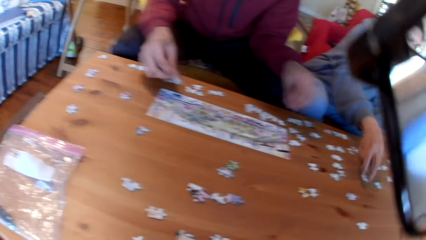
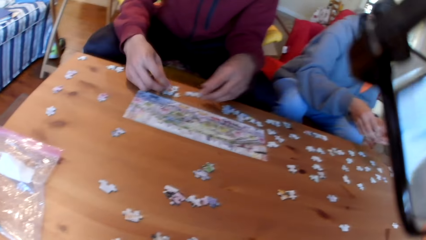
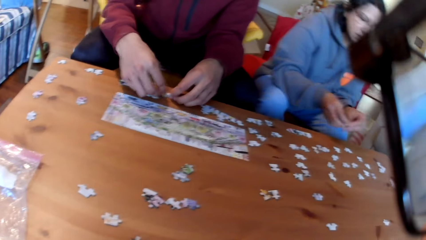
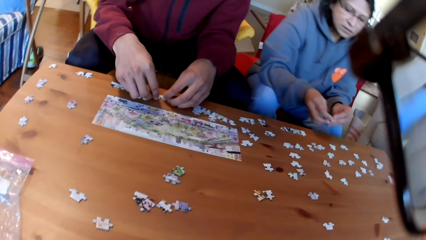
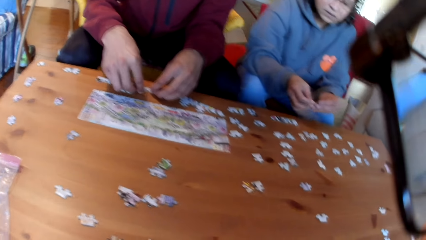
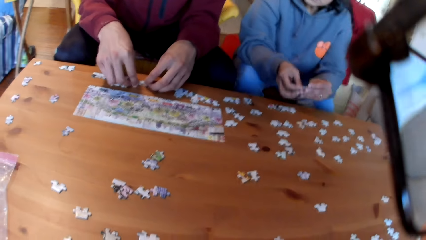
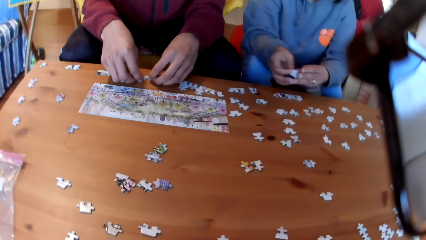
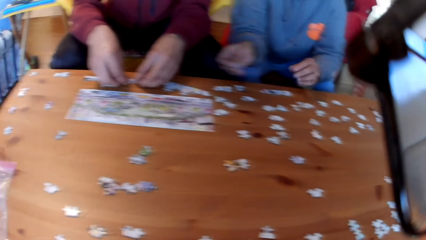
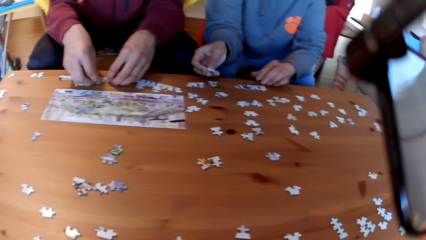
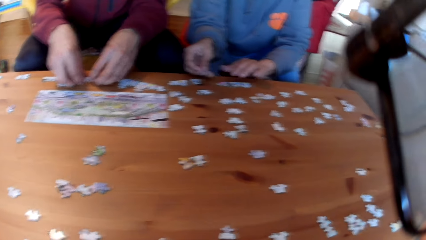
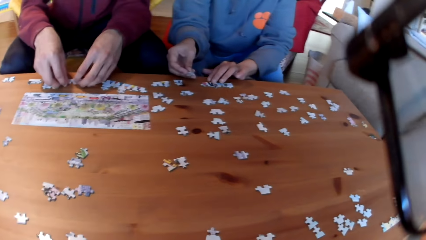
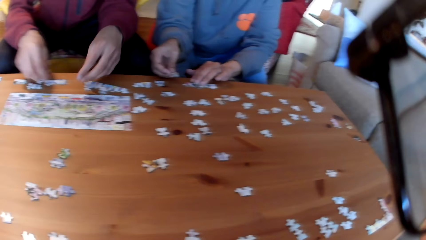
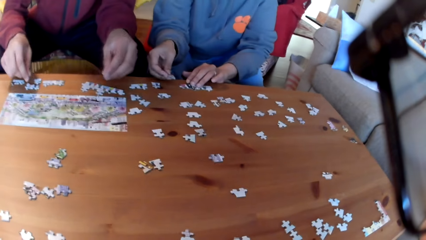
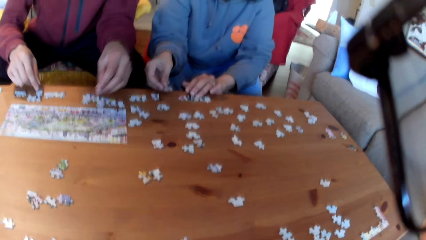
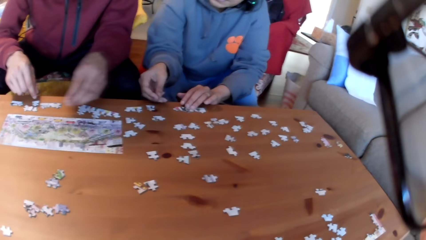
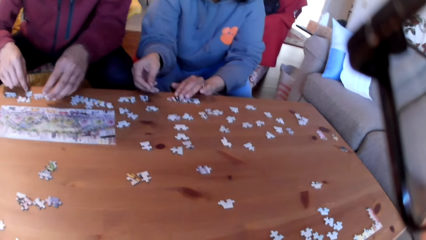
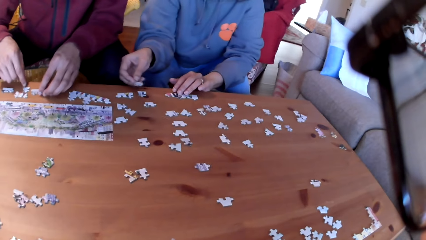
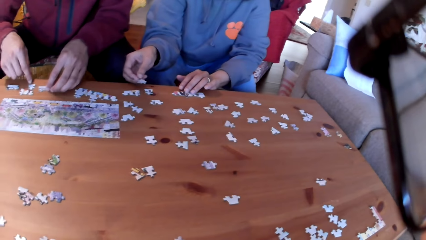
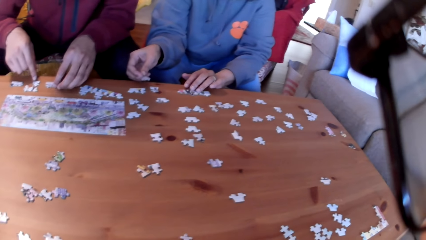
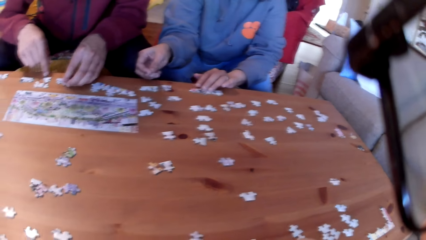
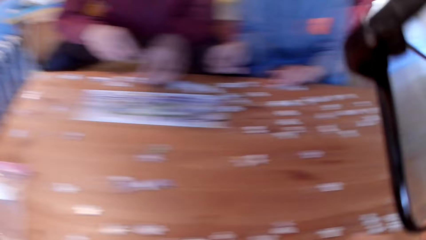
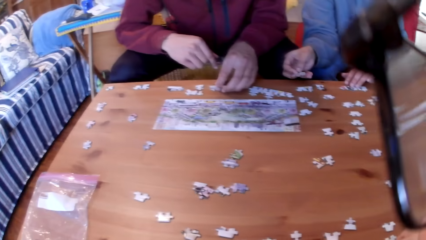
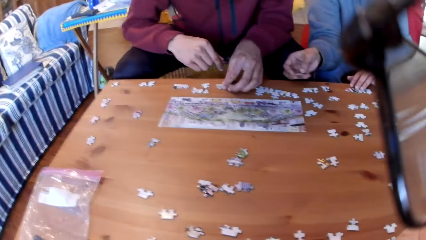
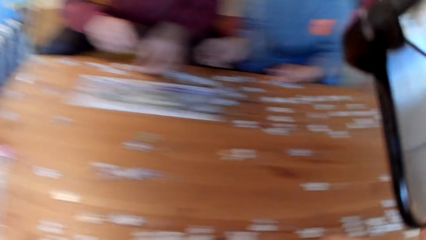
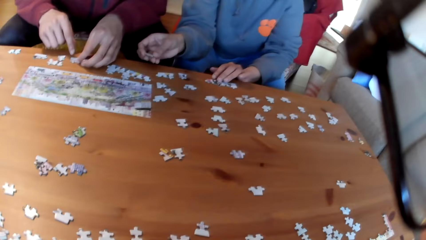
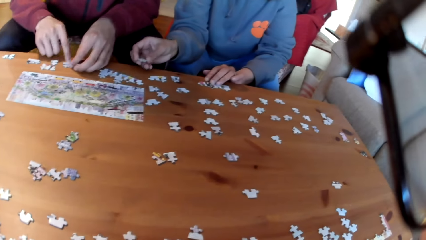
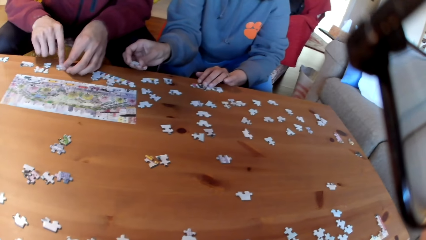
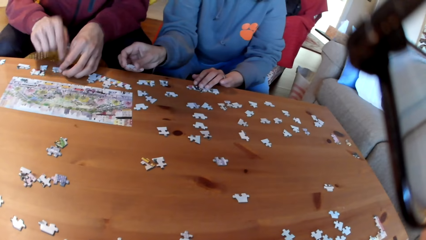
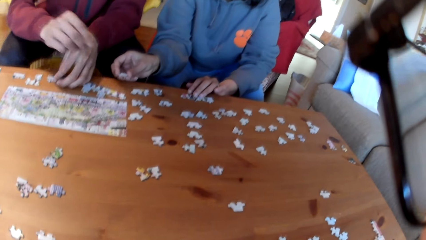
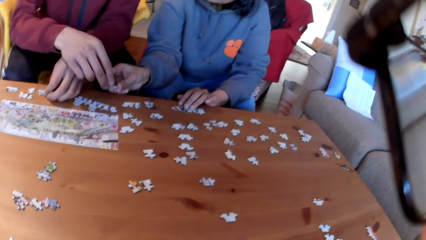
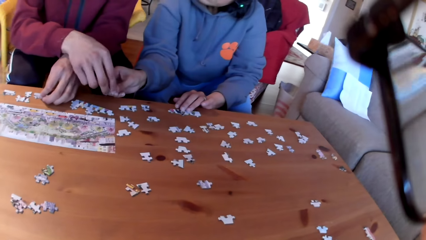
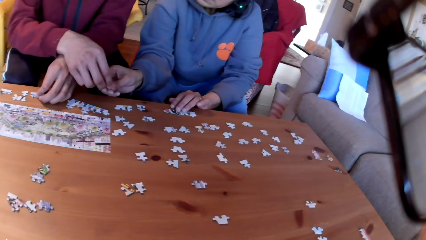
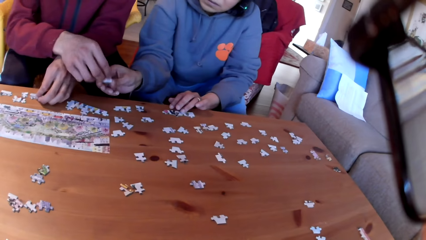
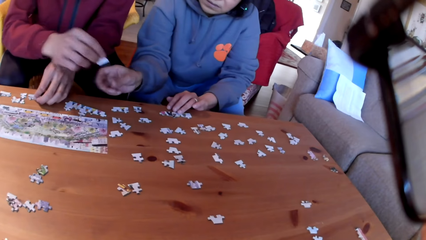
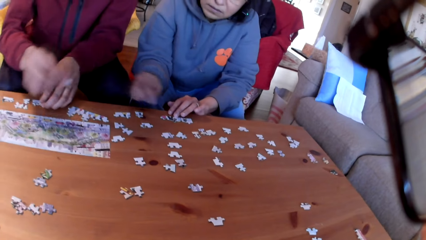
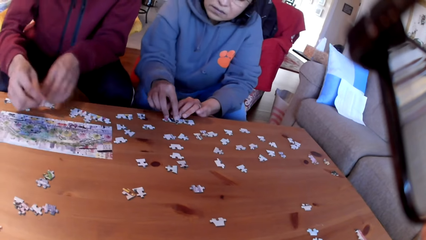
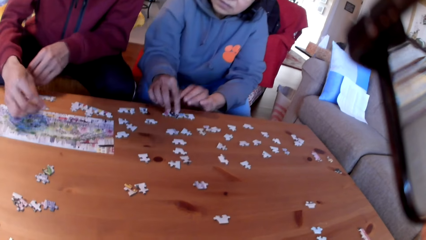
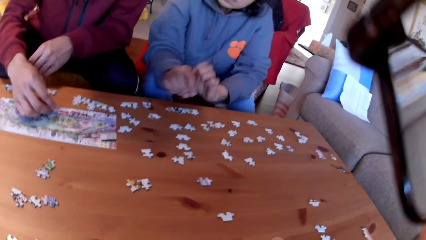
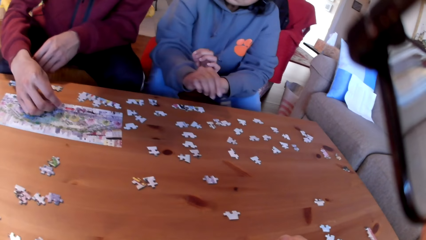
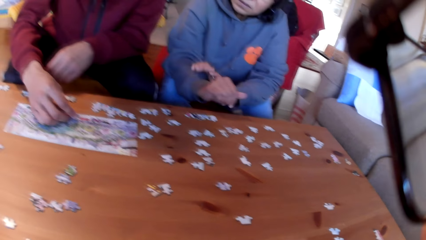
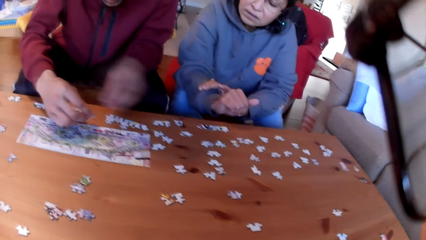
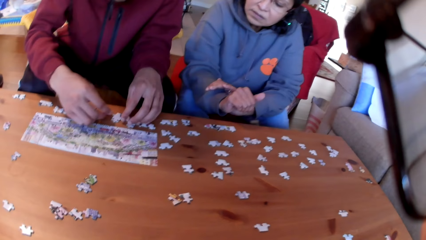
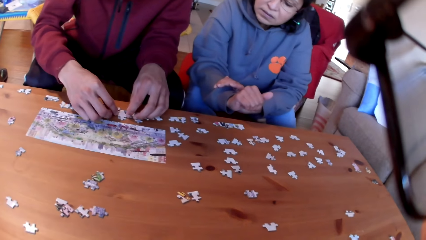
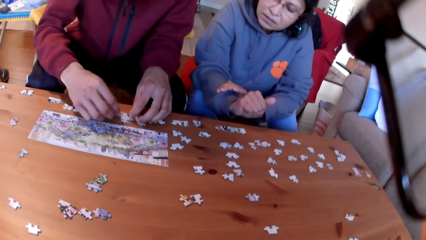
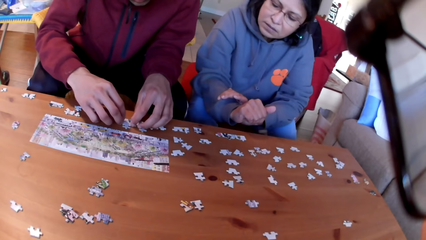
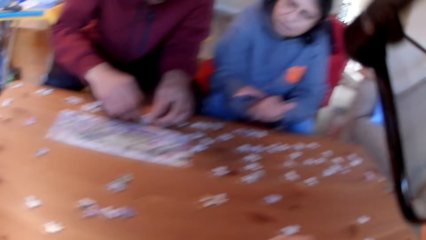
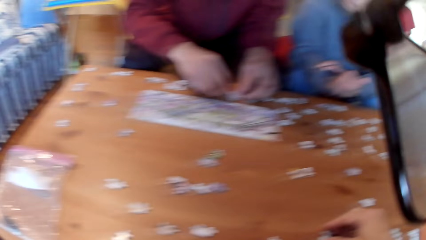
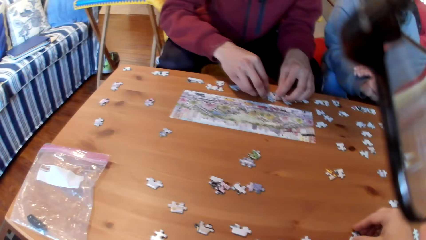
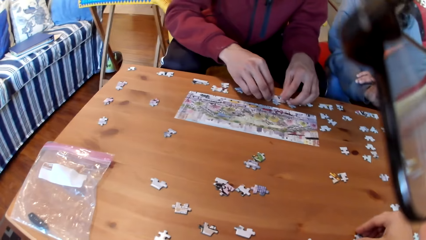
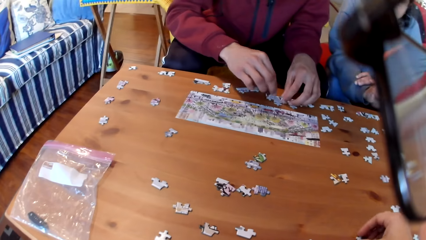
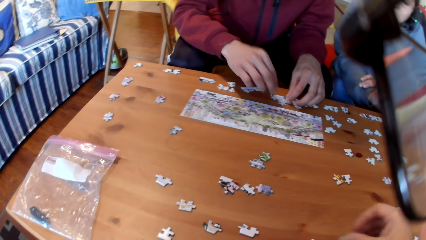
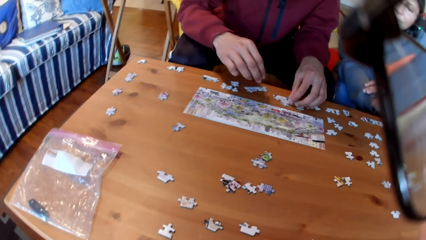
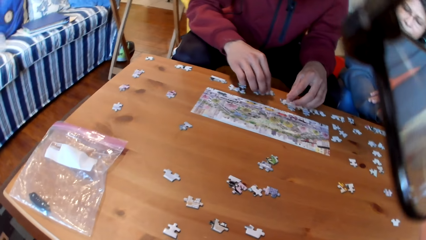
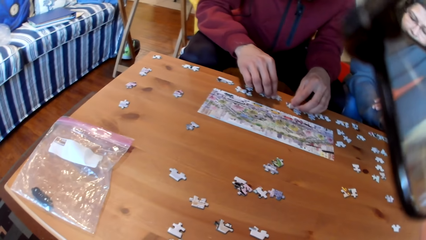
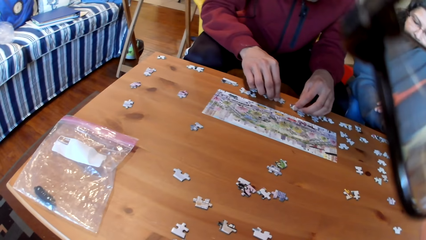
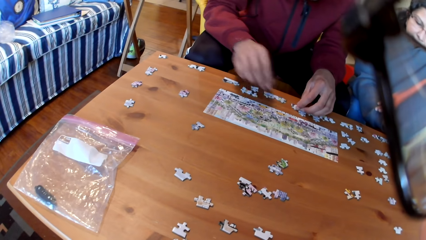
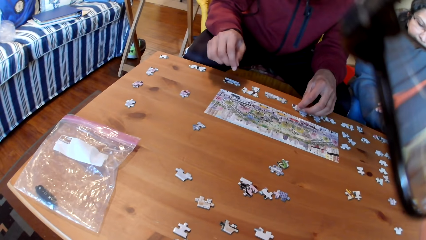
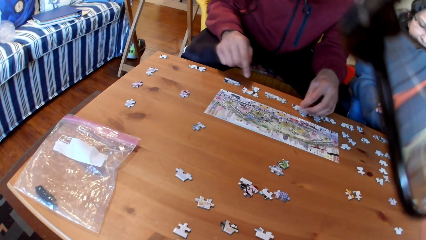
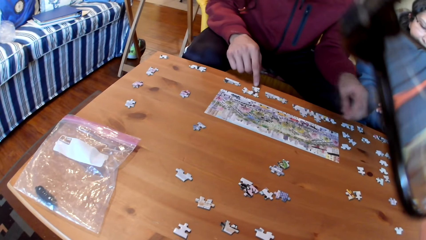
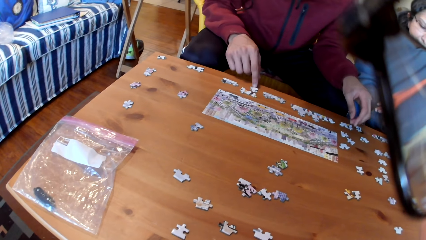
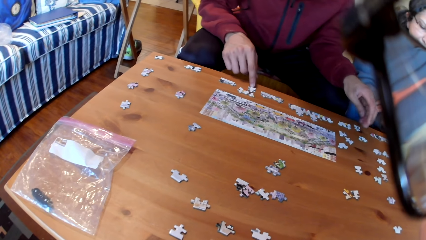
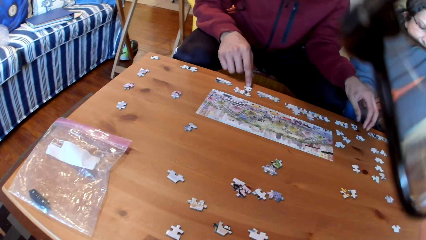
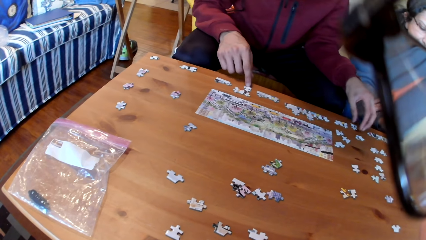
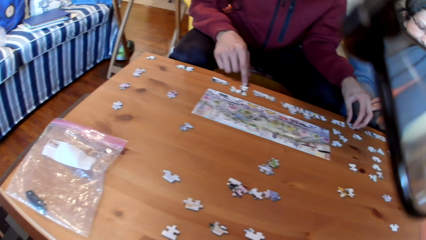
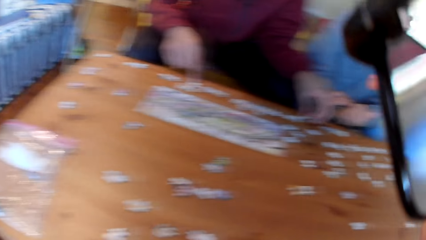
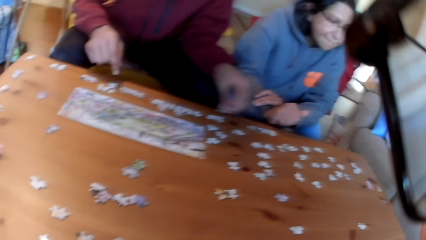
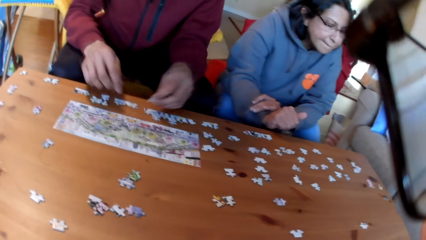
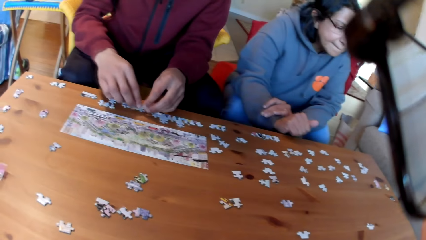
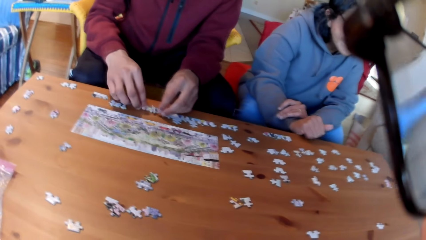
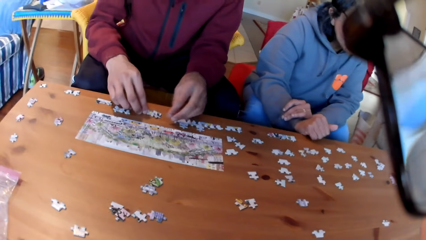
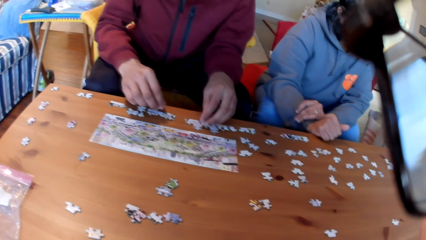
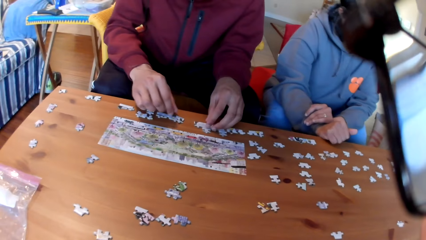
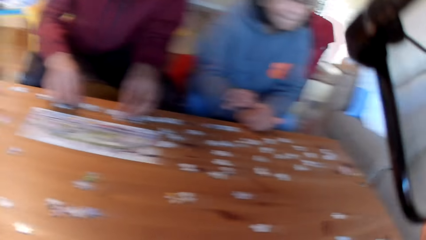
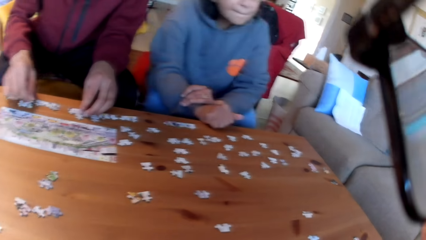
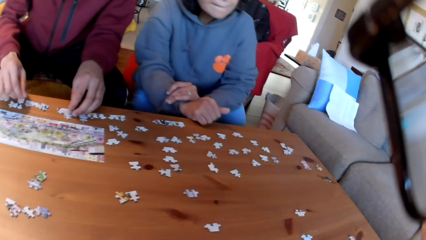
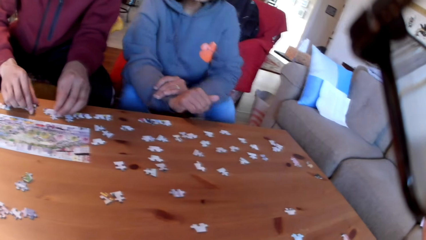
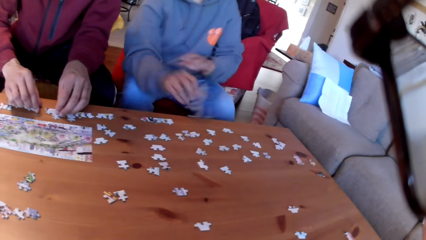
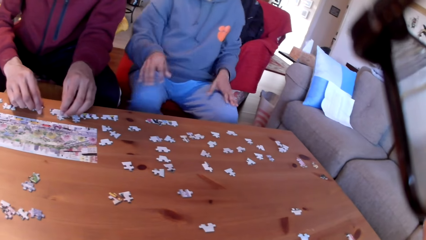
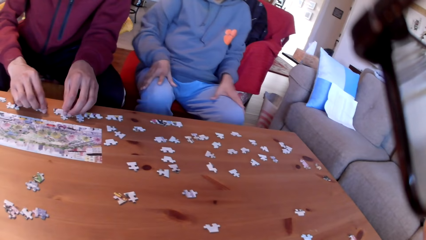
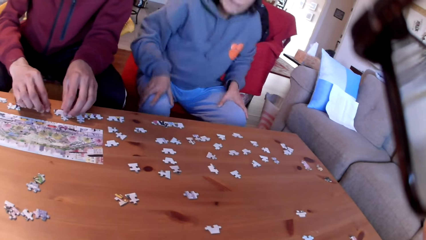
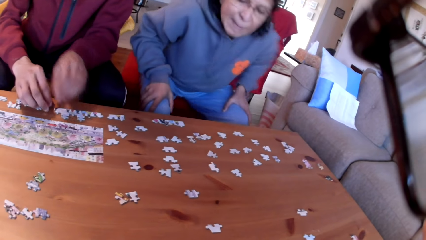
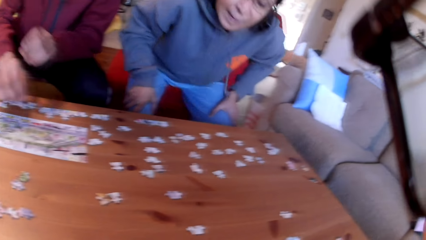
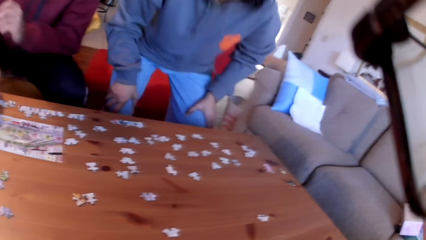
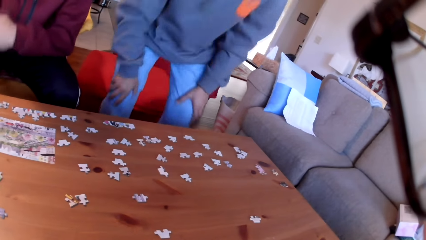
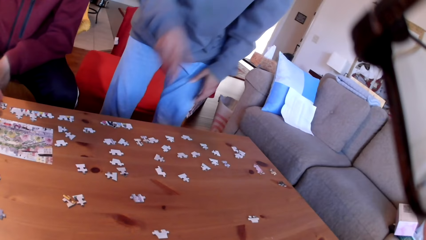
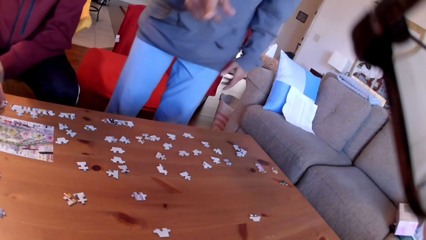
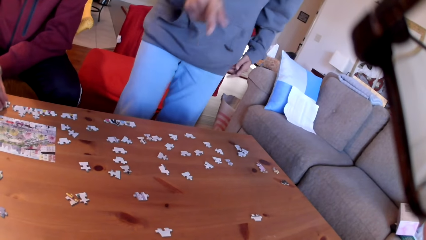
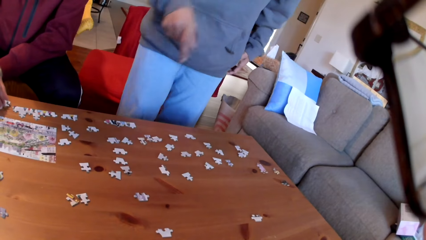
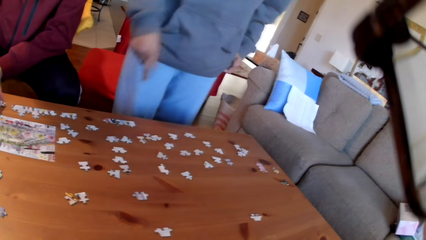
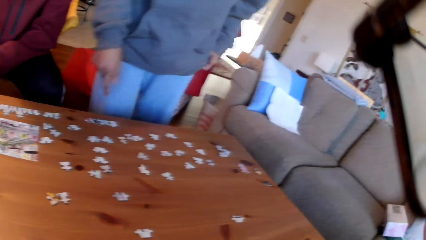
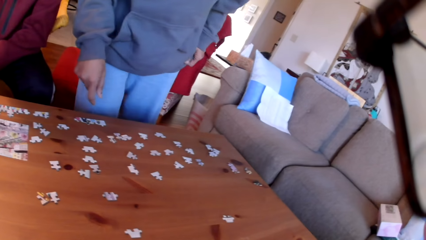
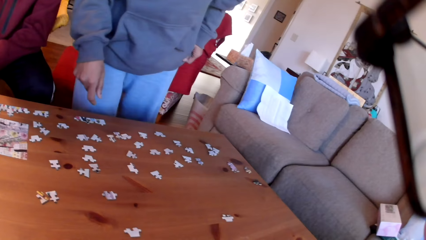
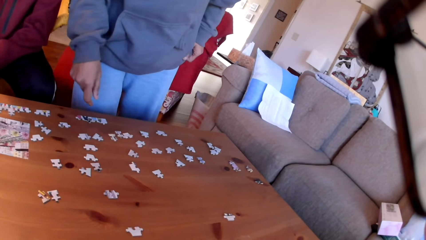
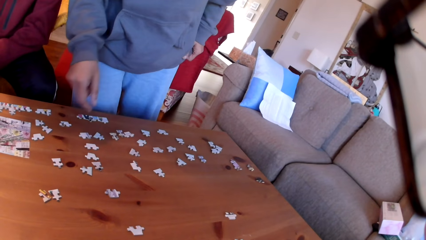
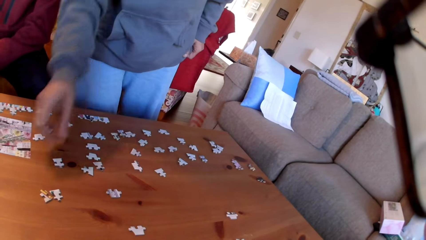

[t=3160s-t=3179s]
A man arranges the jigsaw puzzle. The man joins the puzzles. The camera wearer looks at the table. A woman hands the man a puzzle. The woman moves a puzzle. The man puts a puzzle on the table. The man arranges the jigsaw puzzle. The man joins the puzzles. The camera wearer takes a puzzle. The man touches the puzzles. The woman stands from the seat. The woman points at the camera wearer.
